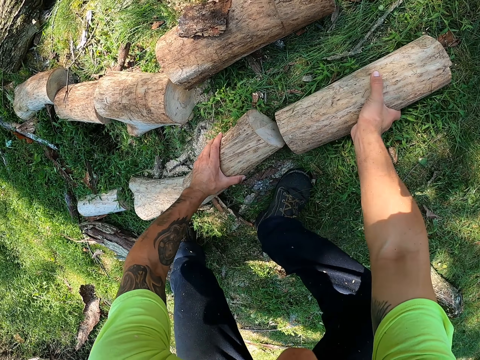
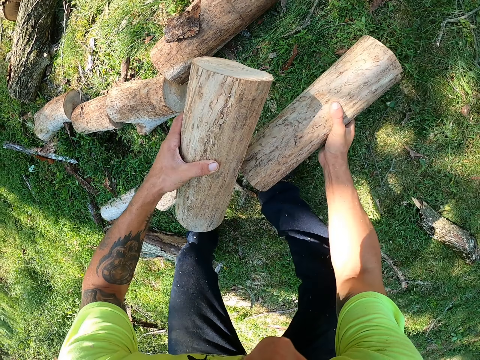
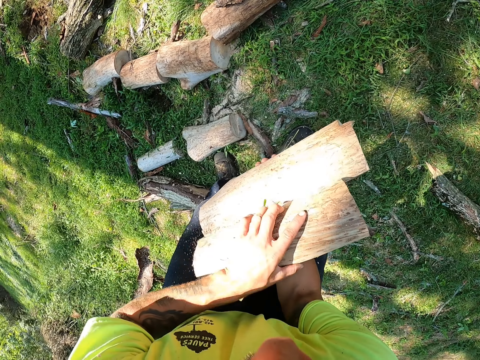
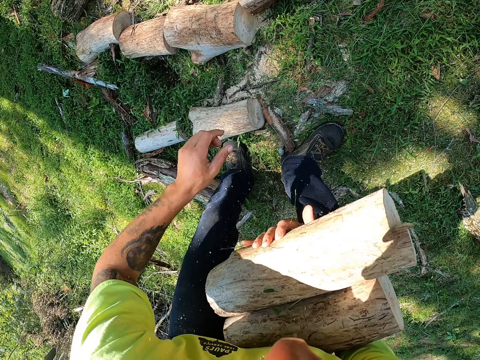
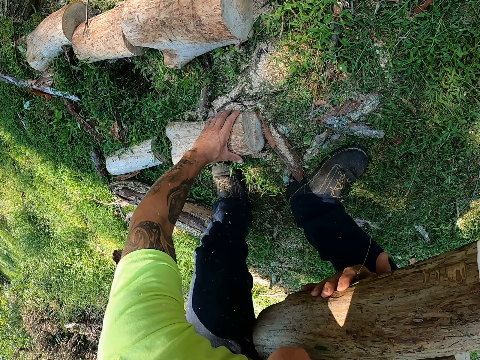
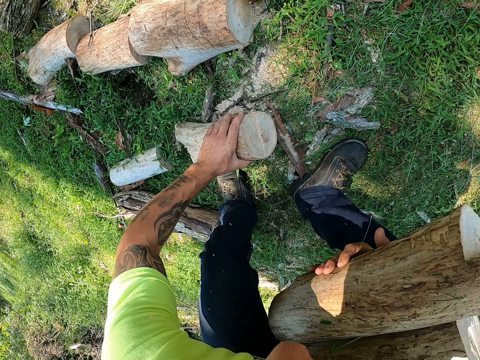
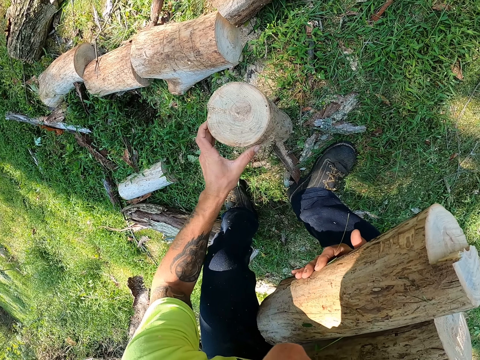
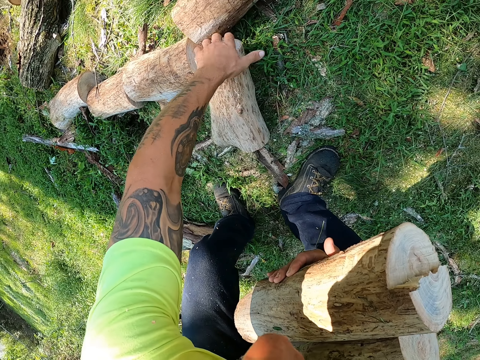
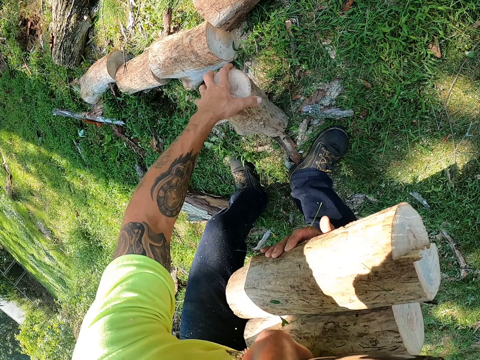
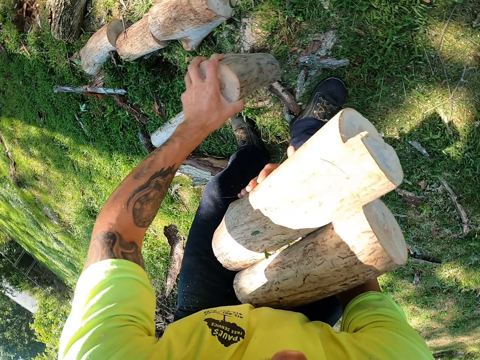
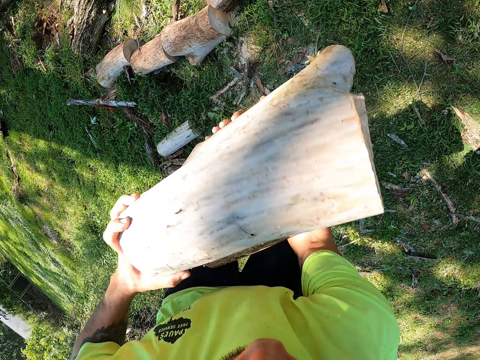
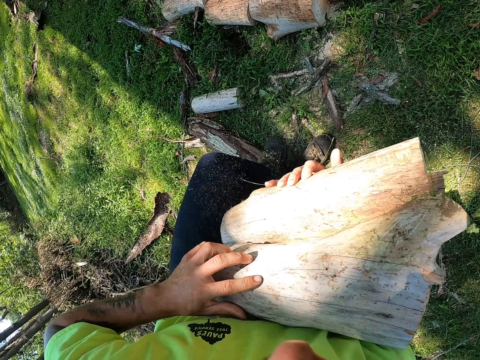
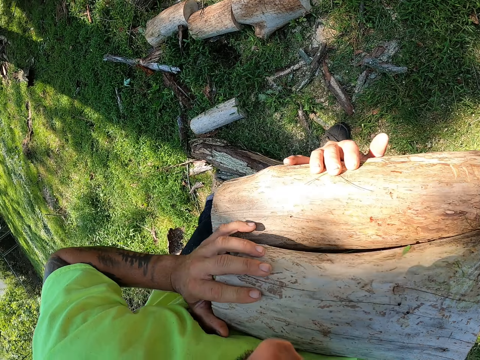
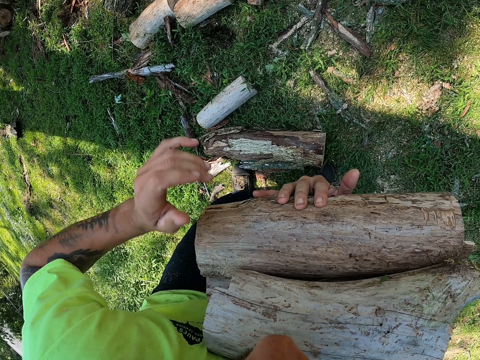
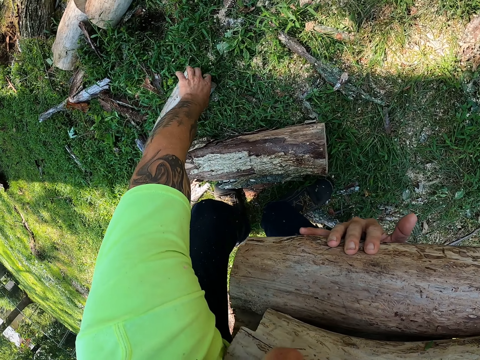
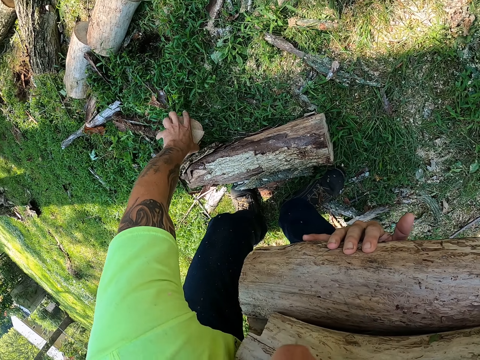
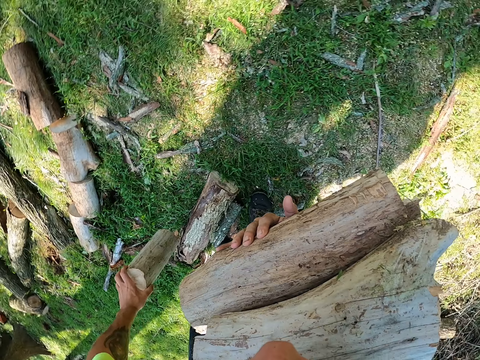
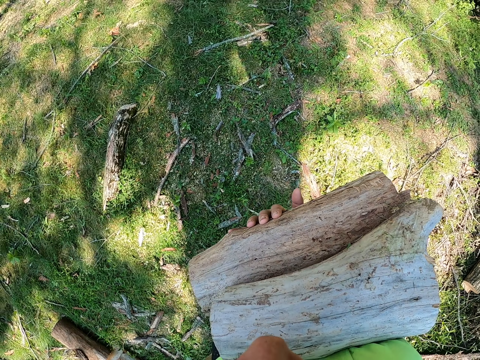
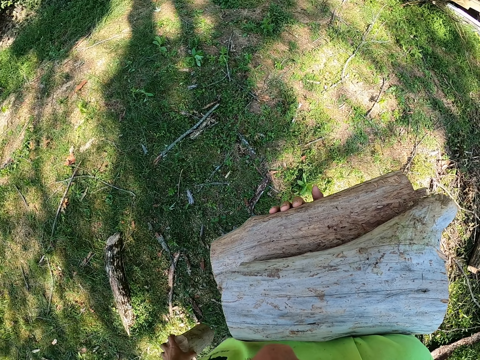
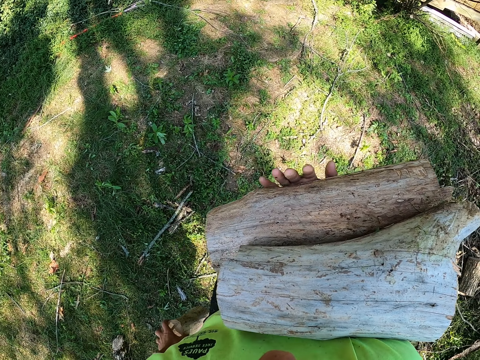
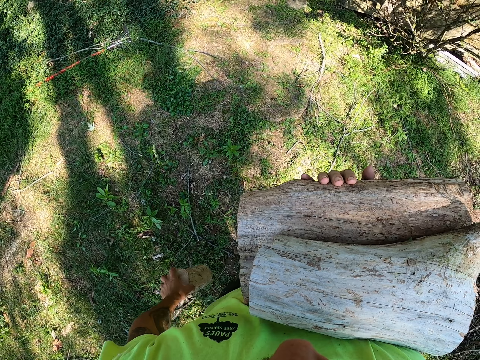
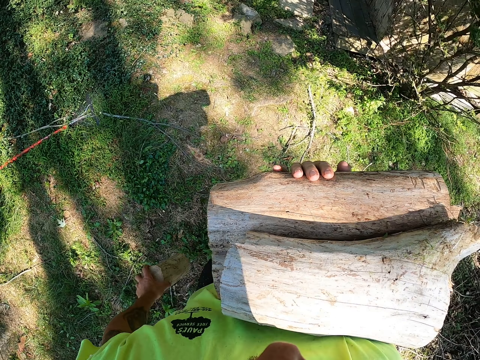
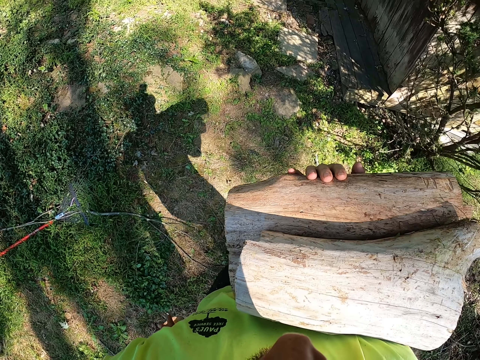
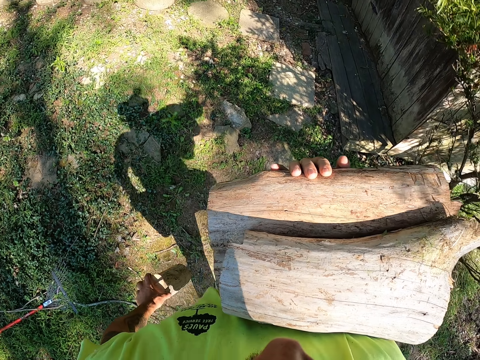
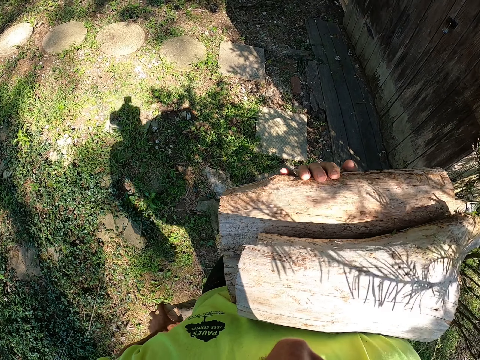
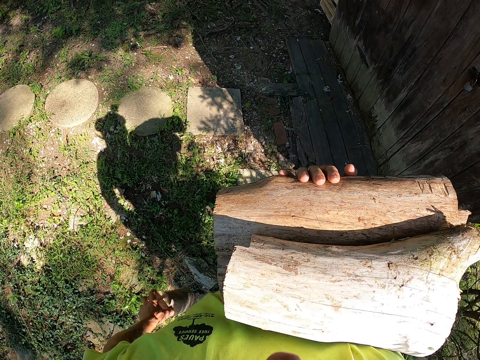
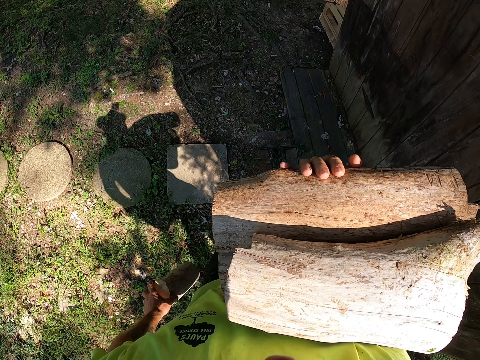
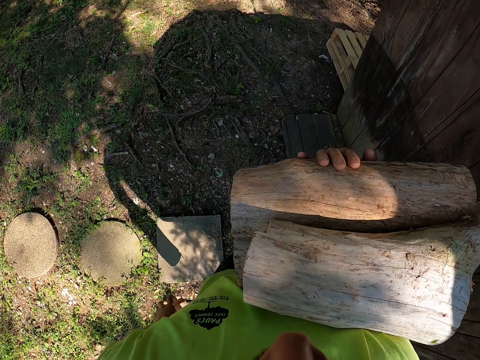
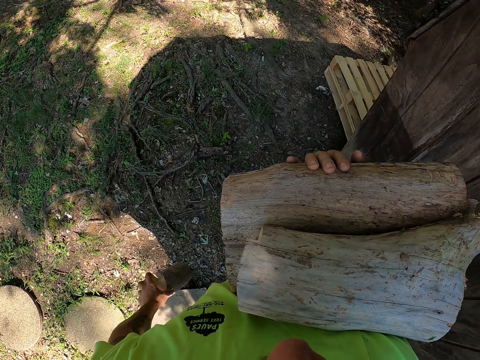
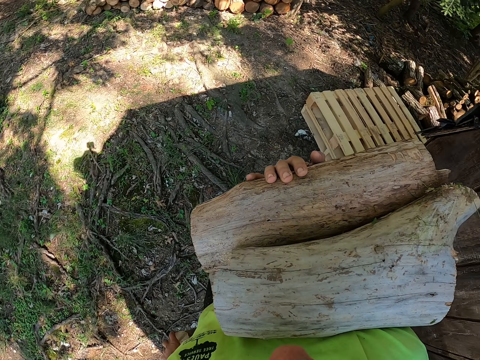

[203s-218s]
The camera wearer picks two logs of wood from the ground with both hands. He places the log of wood in his left hand on his right hand. He picks a log of wood from the ground with his left hand. He places the log of wood in his left hand on his right hand. He holds the logs of wood with both hands. He picks a log of wood from the ground with his left hand. He walks towards the wooden house with the logs of wood in both hands.

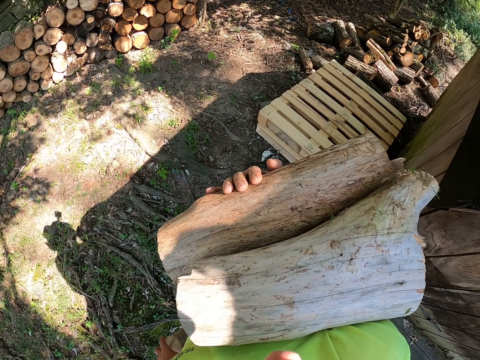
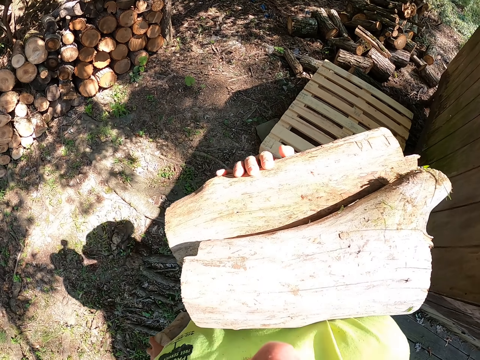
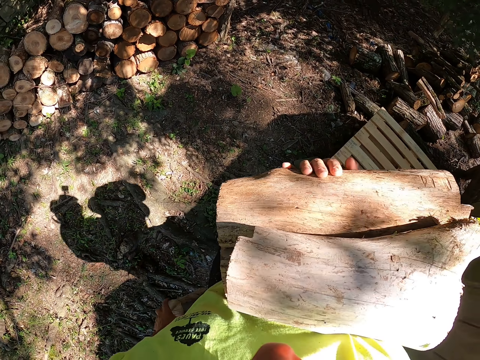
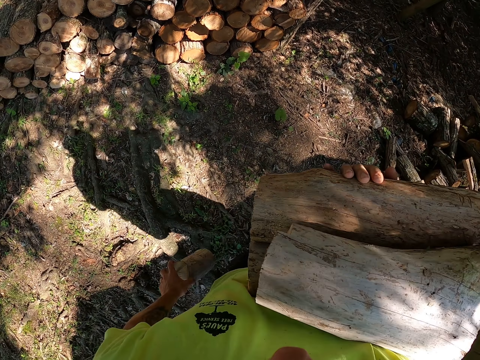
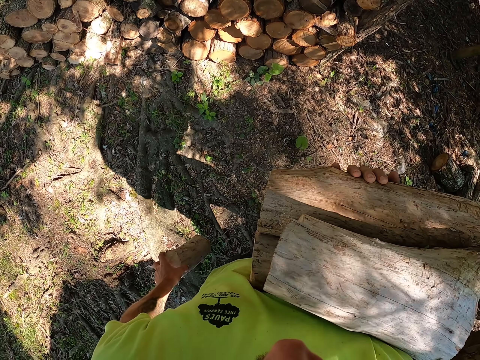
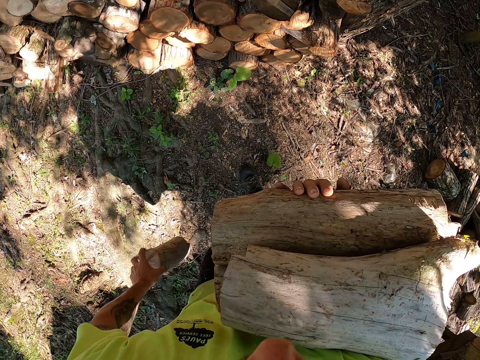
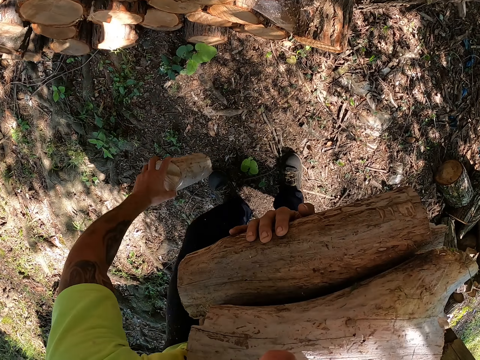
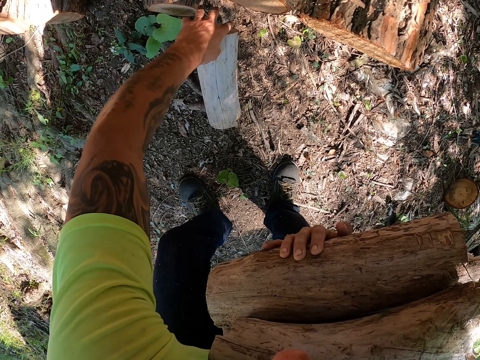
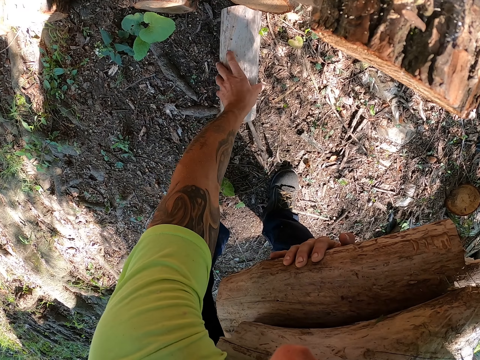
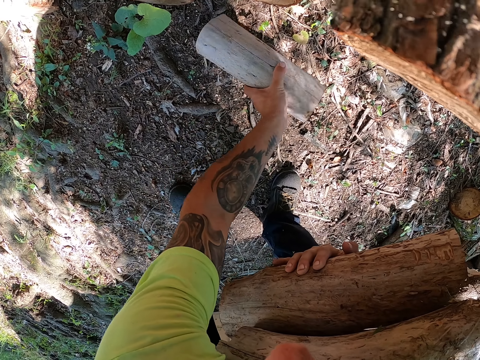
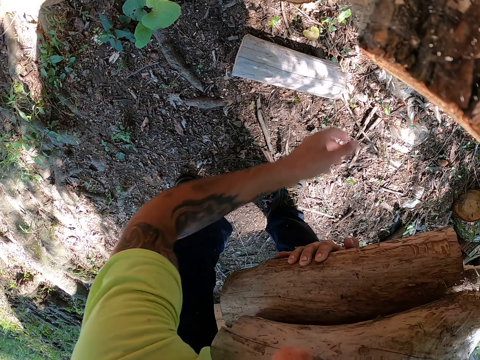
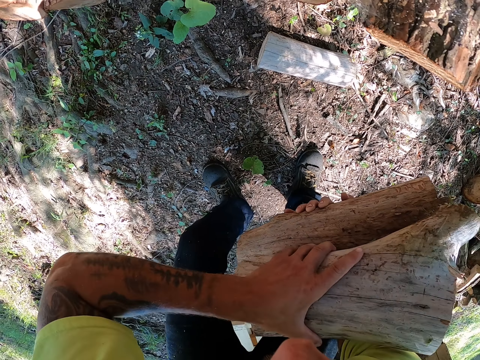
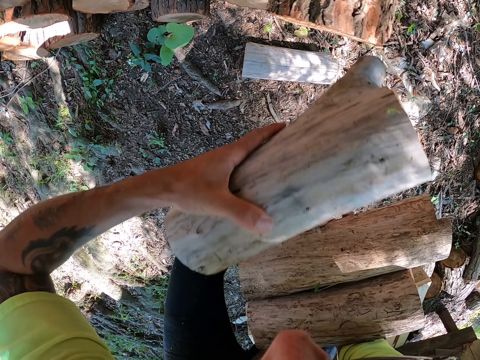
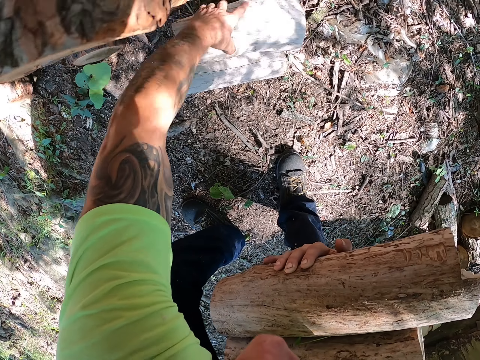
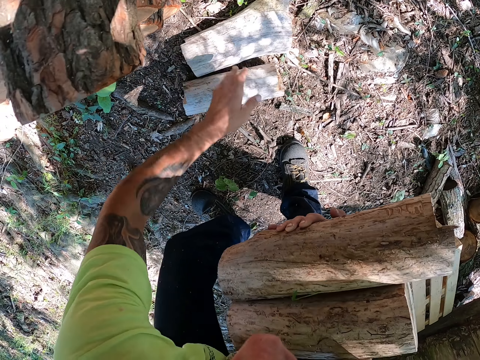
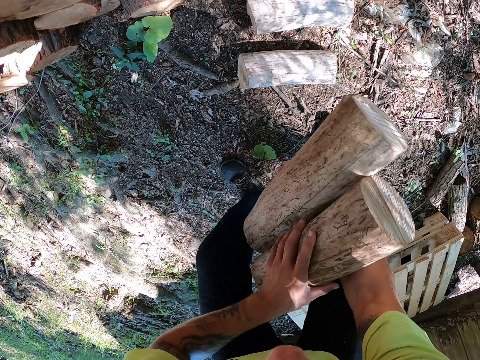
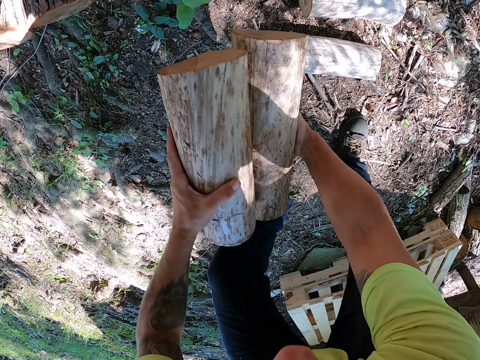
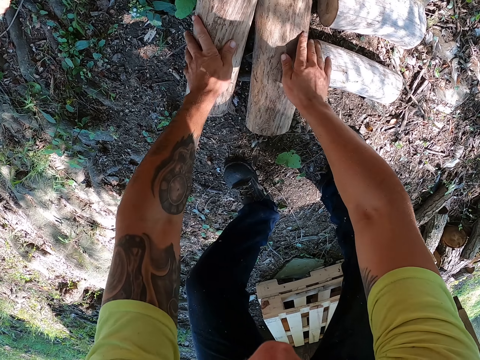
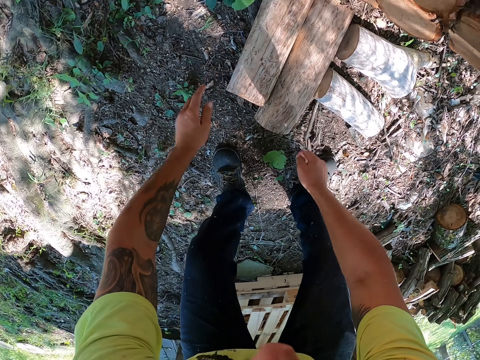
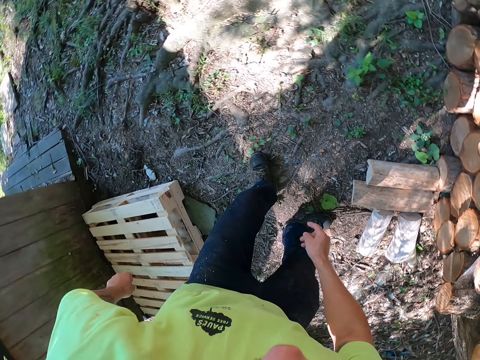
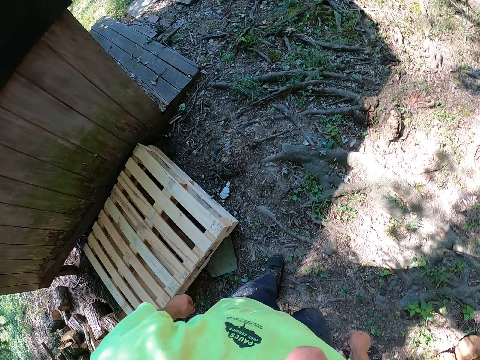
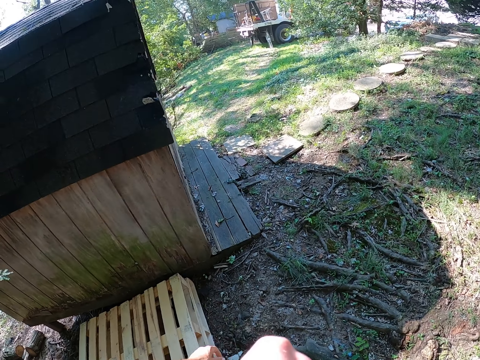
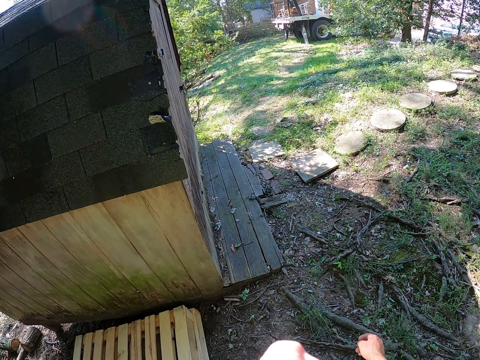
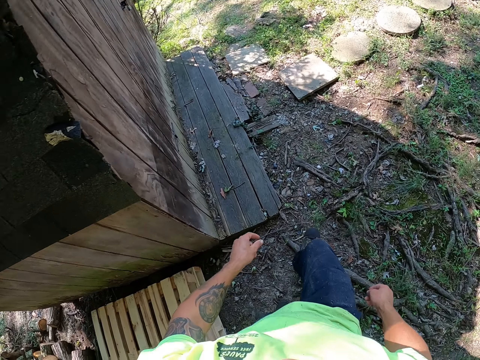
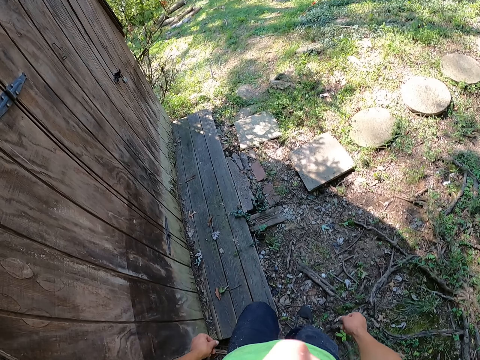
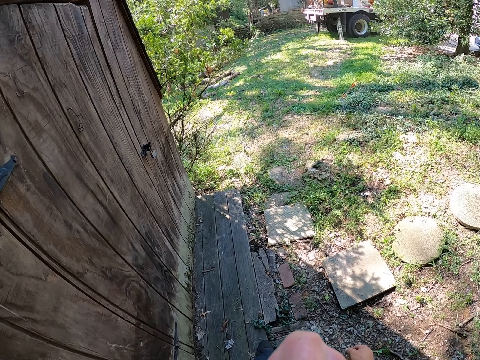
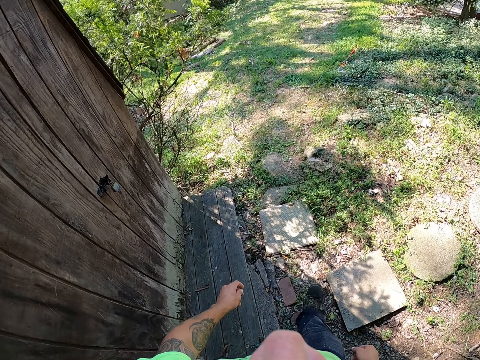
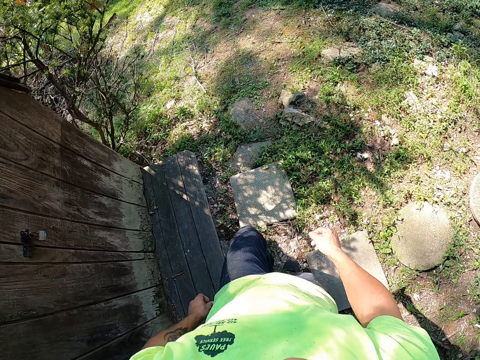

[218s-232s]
The camera wearer drops the log of wood in his left hand on the ground, in a pile. He picks the log of wood in his right hand with his left hand. He drops the log of wood in his left hand on the ground. He holds the log of wood in his right hand with his left hand. He drops the logs of wood in his hands on the ground. He walks around.
